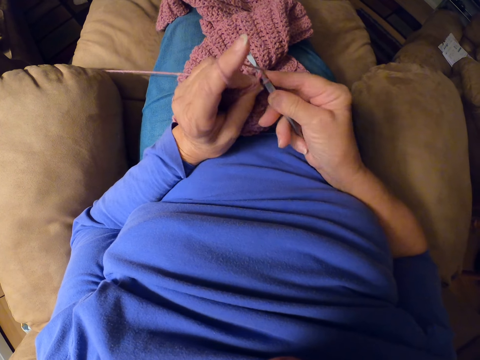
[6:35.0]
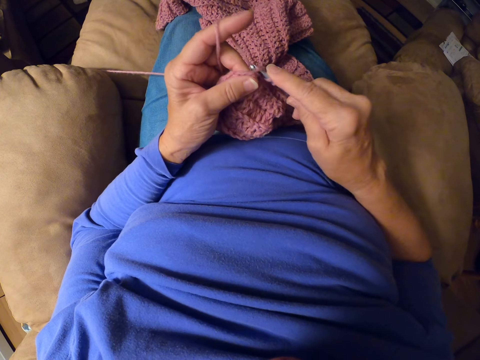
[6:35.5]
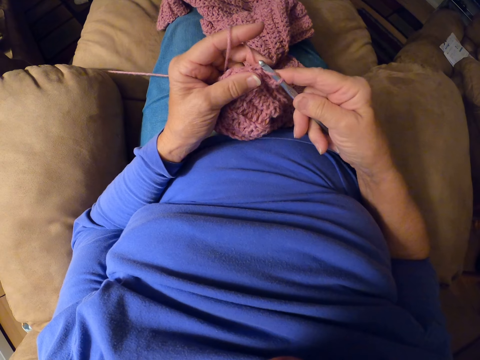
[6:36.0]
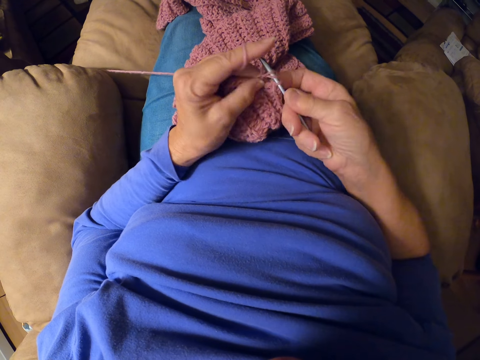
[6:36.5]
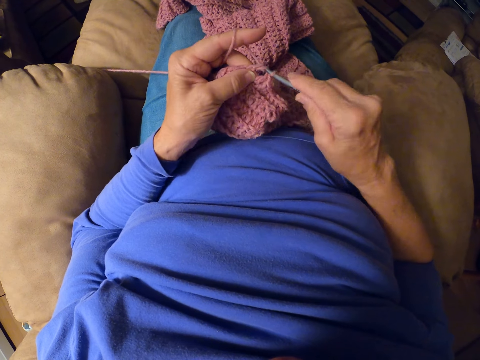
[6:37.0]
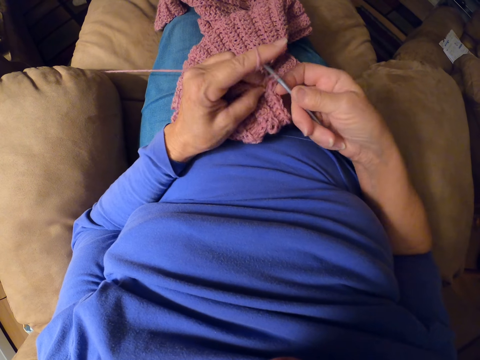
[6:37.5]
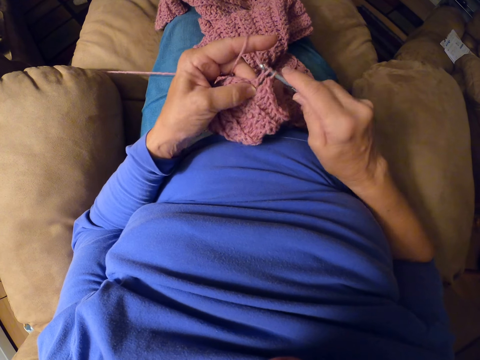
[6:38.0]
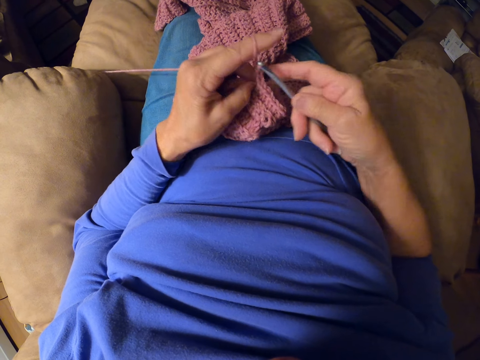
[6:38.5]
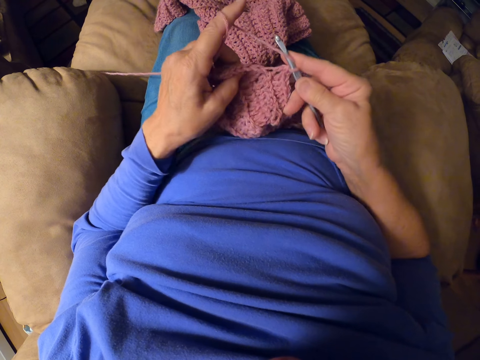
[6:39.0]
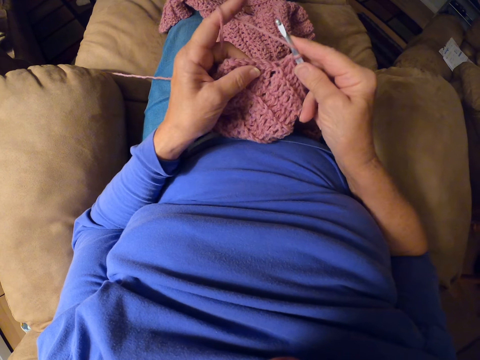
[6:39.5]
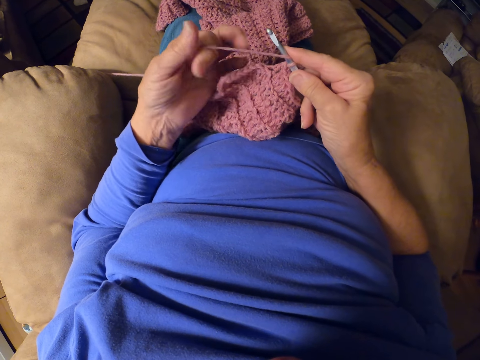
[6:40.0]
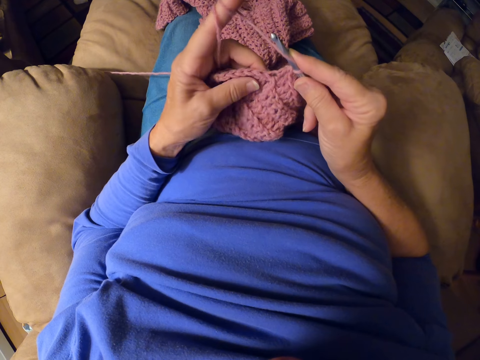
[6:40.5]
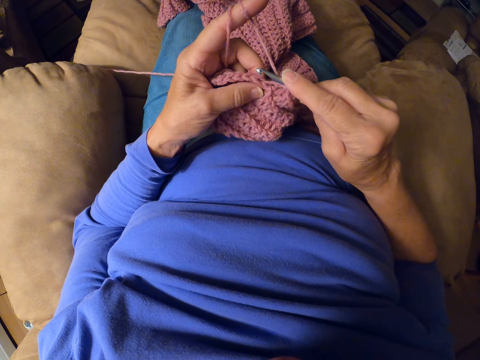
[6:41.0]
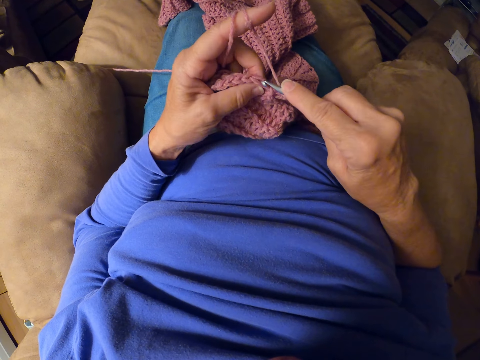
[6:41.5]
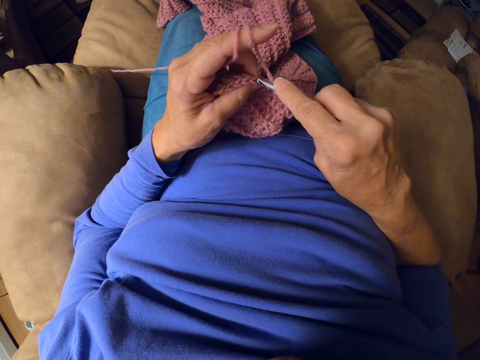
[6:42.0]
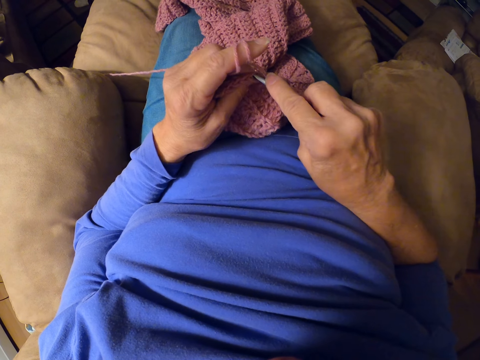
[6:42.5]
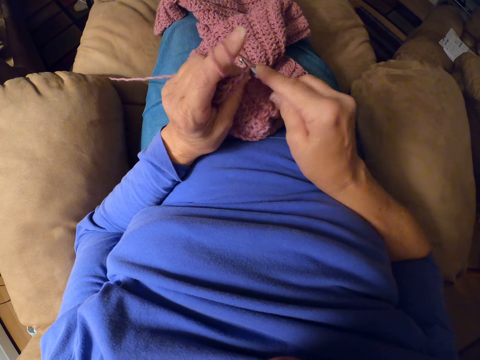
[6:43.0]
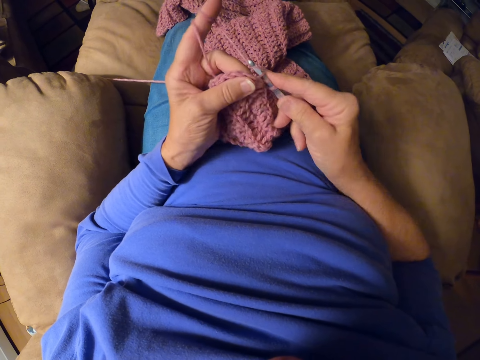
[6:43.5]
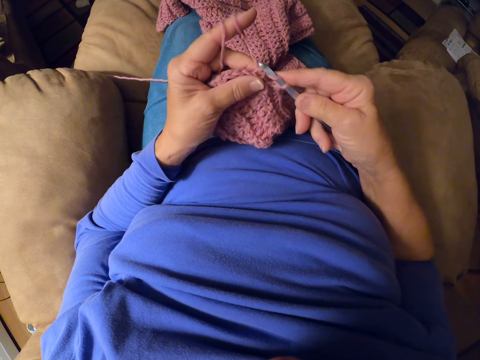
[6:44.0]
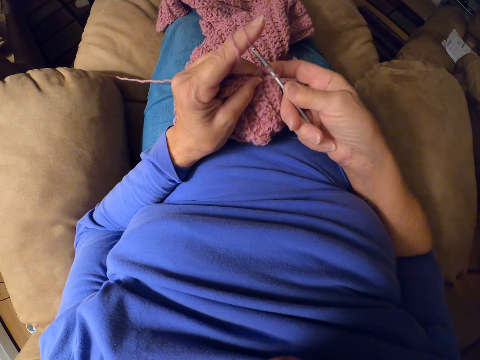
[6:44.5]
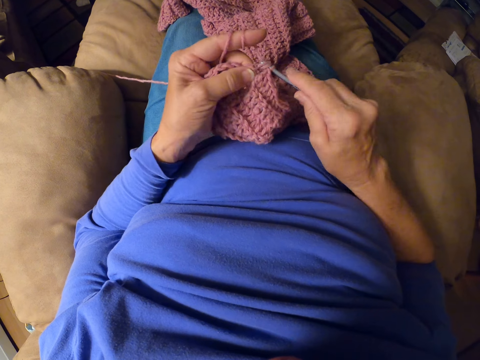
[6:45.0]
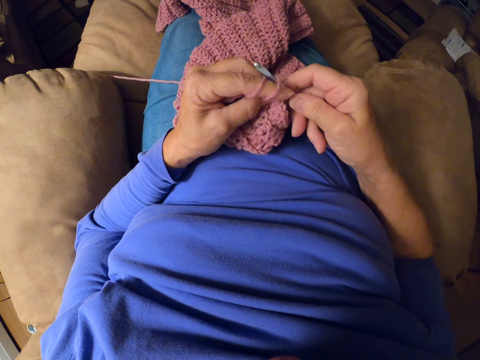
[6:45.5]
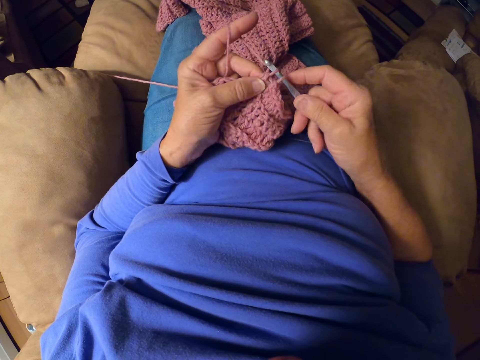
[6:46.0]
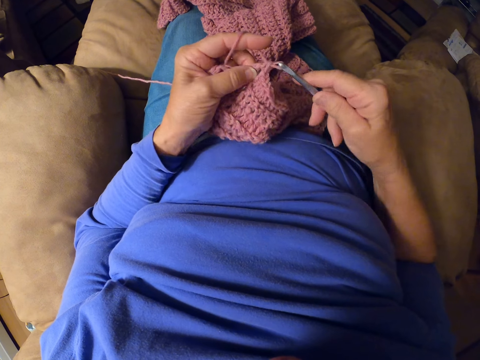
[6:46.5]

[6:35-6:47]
The camera wearer adjusts the crochet briefly. She wraps the yarn around her left fingers. She resumes crocheting the yarn with the crochet hook.

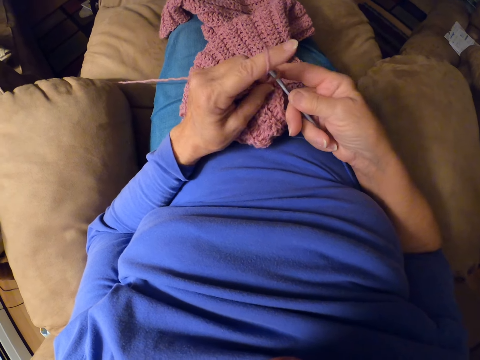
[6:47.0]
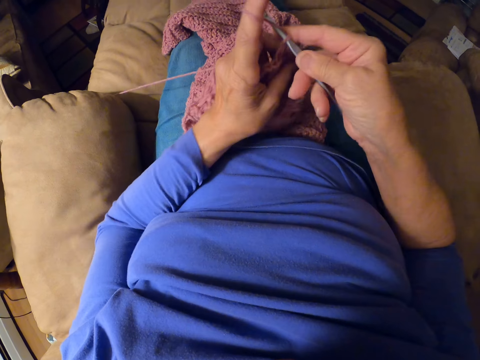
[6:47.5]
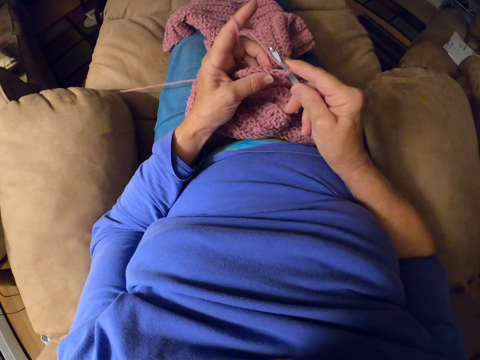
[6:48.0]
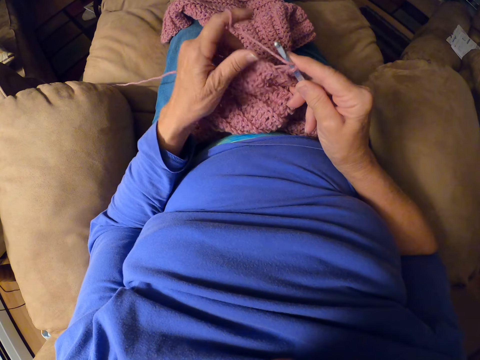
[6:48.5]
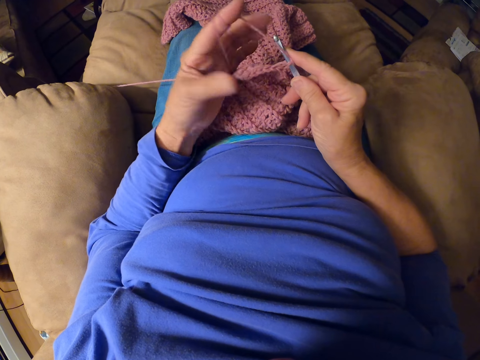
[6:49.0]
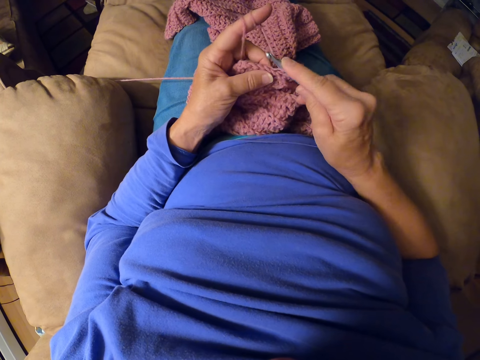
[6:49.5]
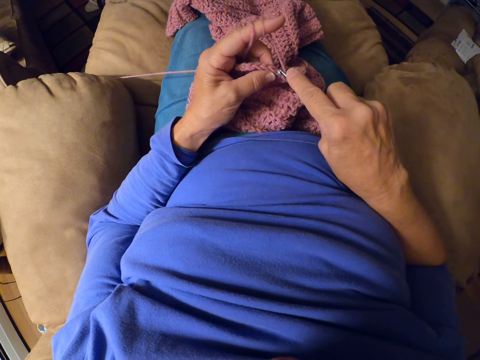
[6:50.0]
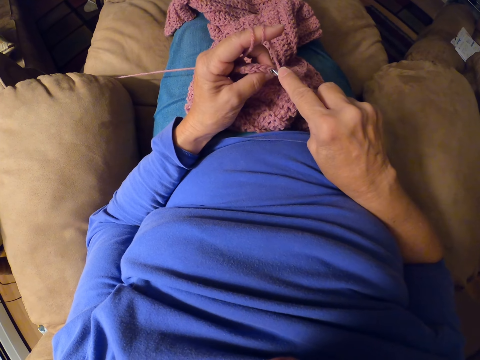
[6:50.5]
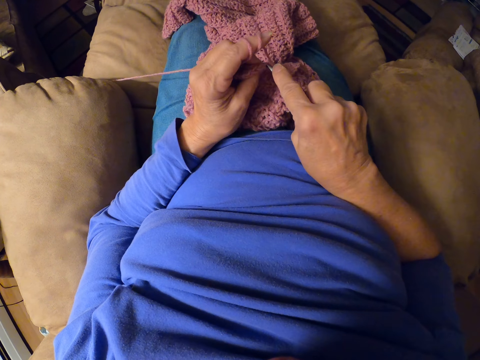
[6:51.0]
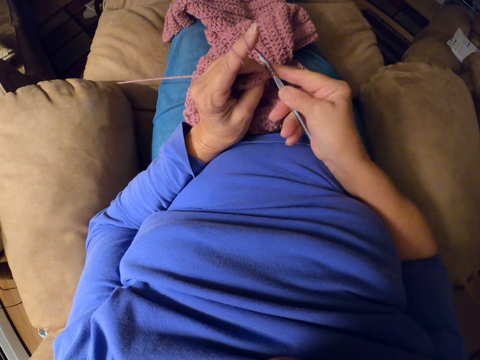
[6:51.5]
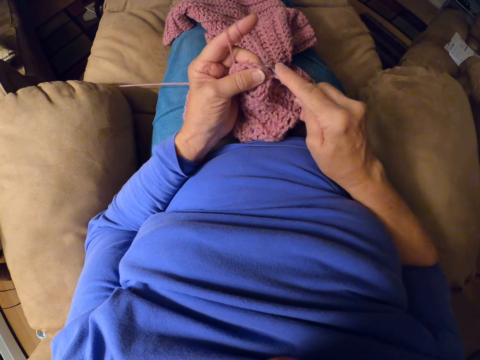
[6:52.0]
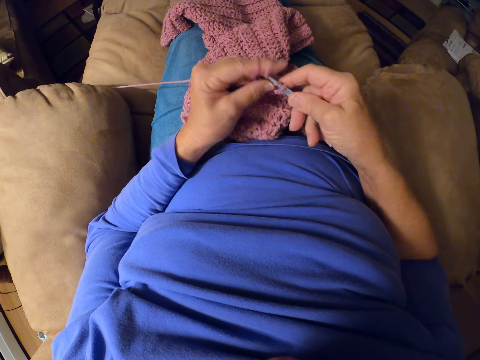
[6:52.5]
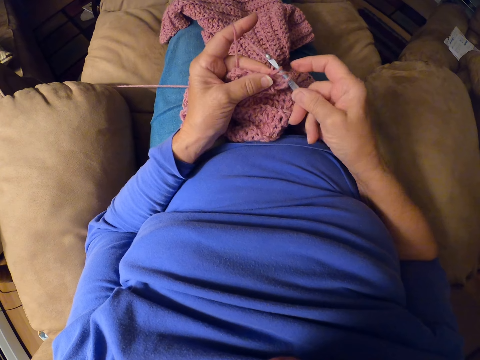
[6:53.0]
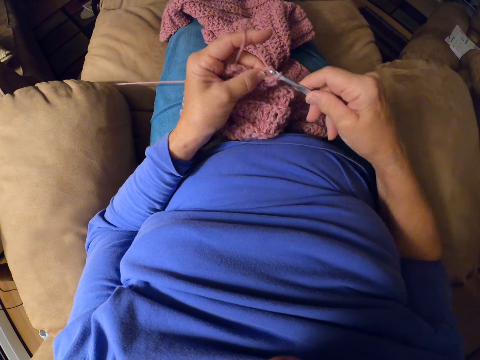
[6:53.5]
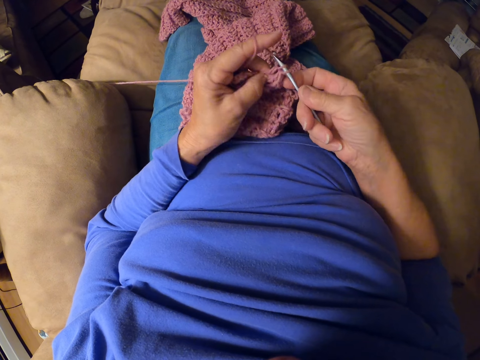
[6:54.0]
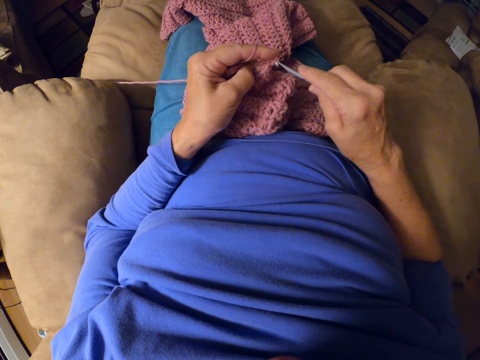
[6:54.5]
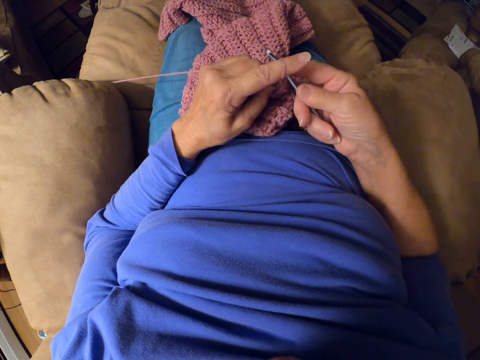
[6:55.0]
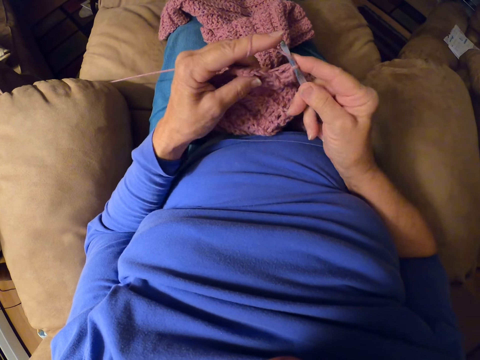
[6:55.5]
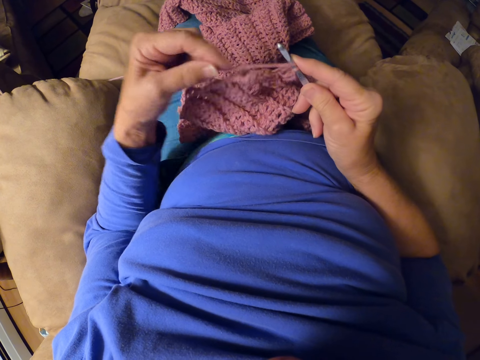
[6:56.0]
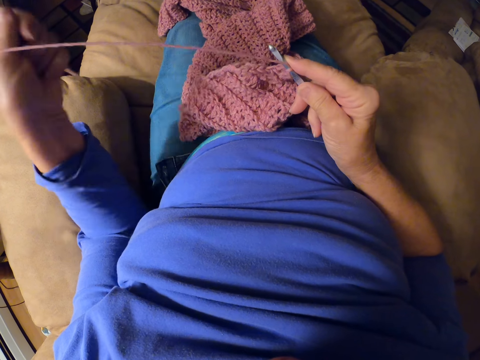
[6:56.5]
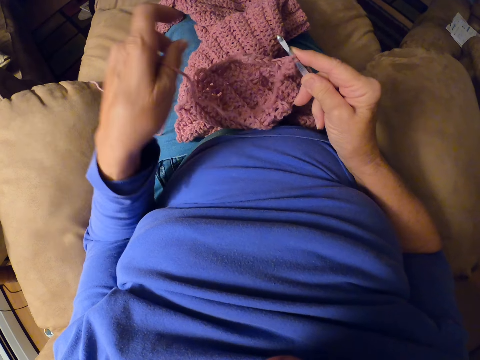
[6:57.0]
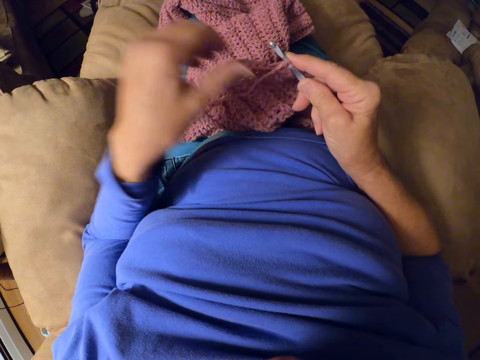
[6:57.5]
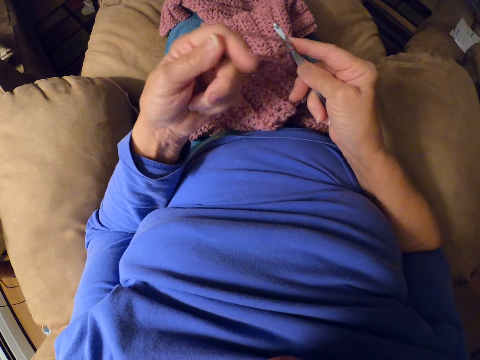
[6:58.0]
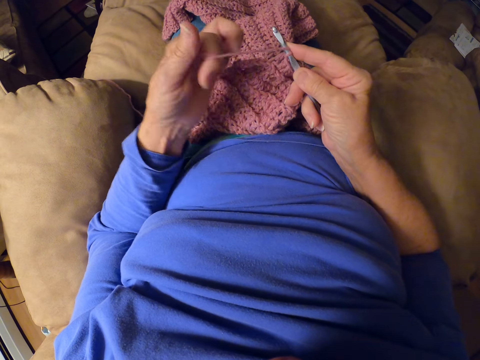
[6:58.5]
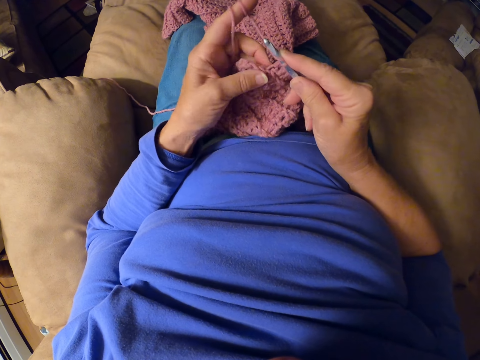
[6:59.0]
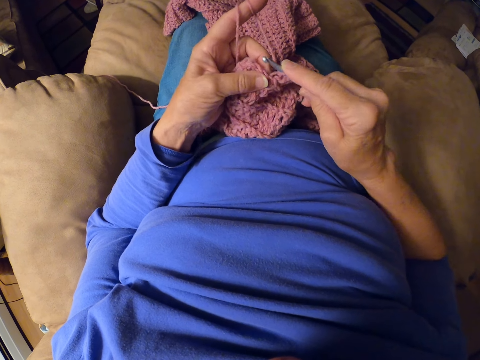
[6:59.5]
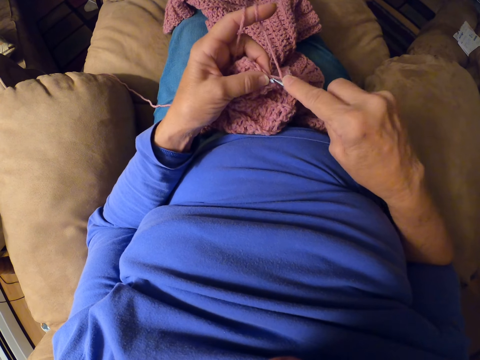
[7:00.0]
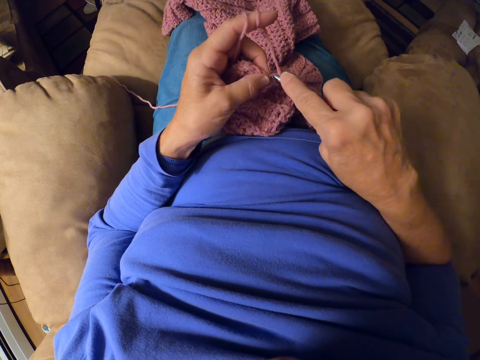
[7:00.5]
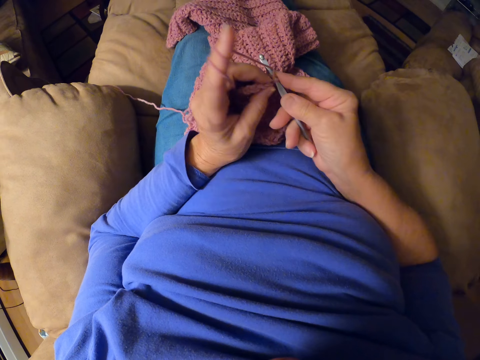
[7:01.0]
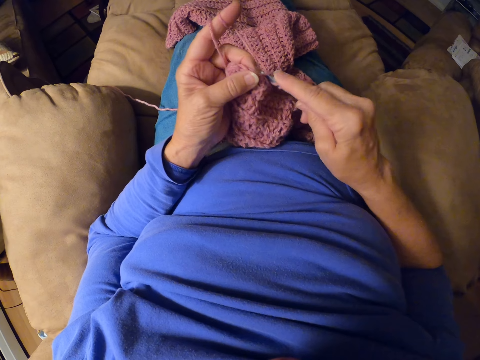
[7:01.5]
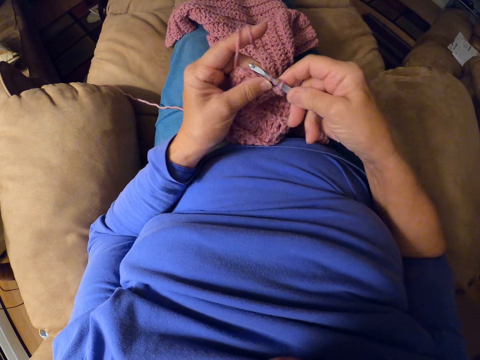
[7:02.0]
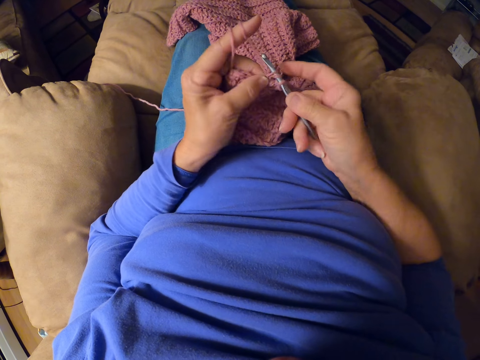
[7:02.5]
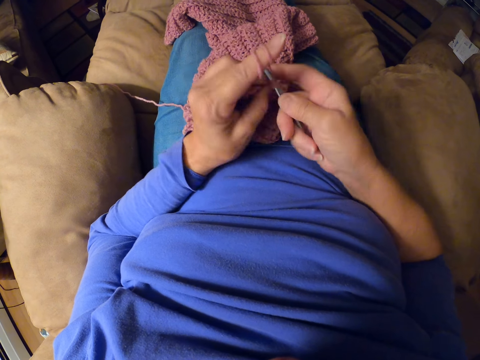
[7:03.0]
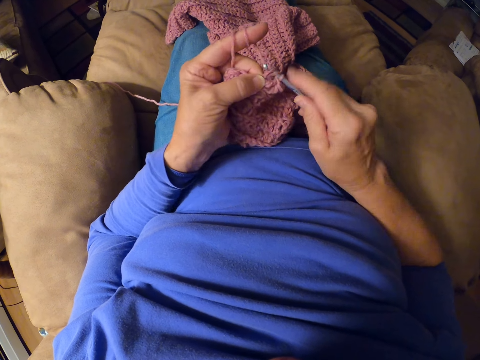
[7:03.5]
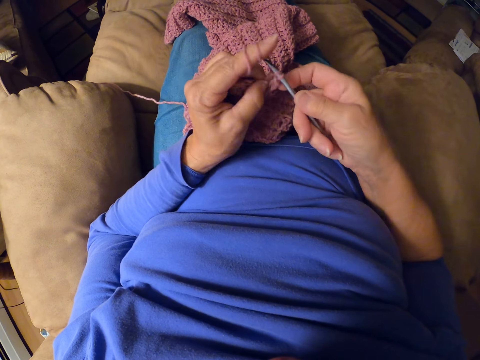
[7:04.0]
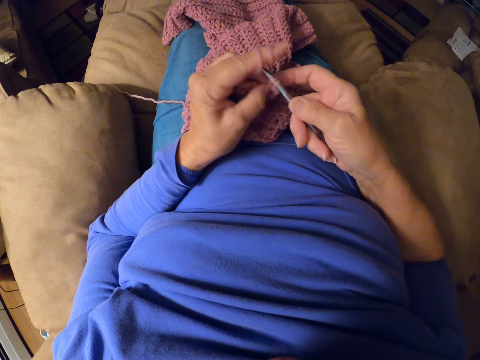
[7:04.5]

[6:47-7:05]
The camera wearer adjusts the crochet briefly. She wraps the yarn around her left fingers. She resumes crocheting the yarn with the crochet hook. She straightens the yarn with her left hand. She wraps the yarn around her left fingers. She resumes crocheting the yarn with the crochet hook.
